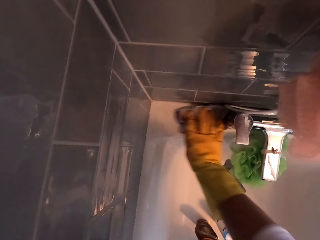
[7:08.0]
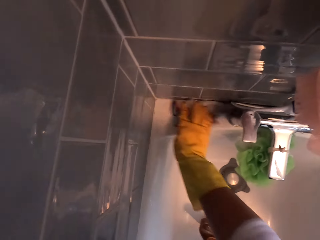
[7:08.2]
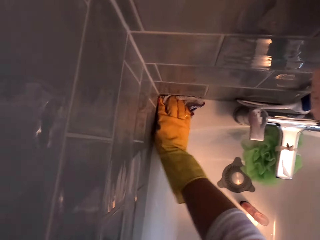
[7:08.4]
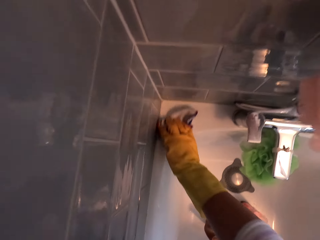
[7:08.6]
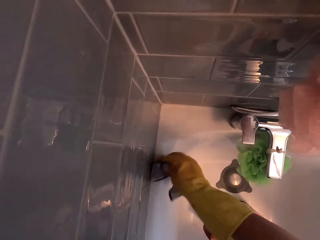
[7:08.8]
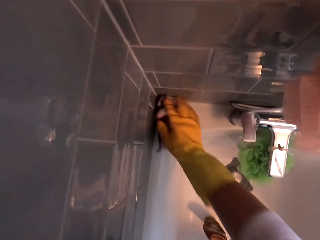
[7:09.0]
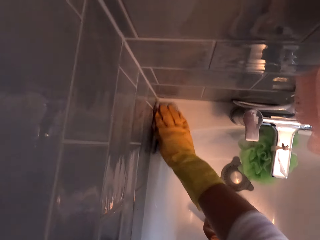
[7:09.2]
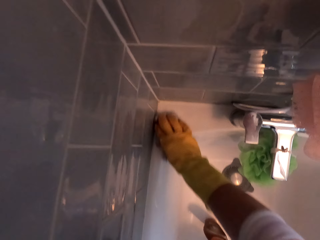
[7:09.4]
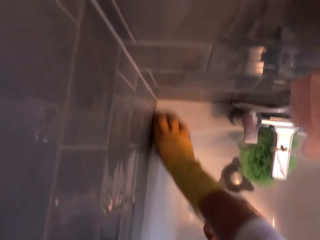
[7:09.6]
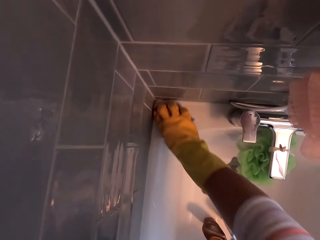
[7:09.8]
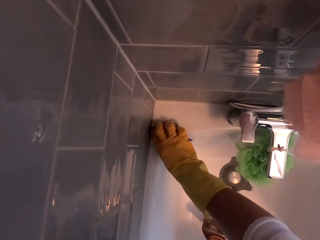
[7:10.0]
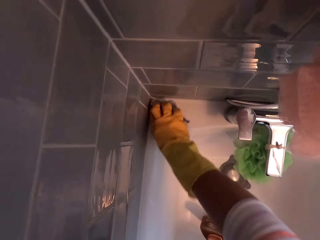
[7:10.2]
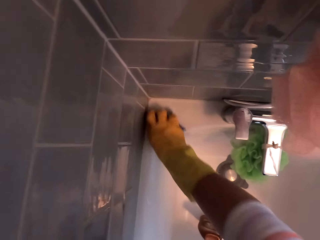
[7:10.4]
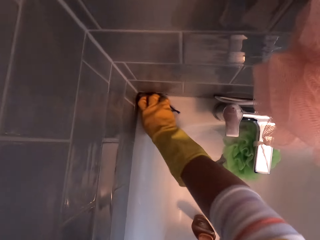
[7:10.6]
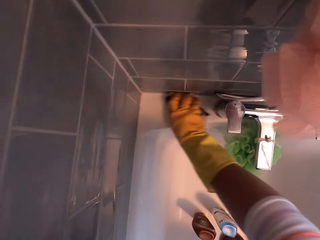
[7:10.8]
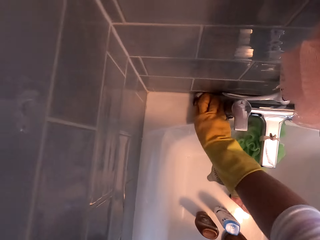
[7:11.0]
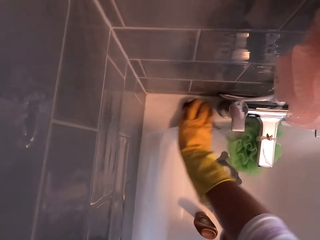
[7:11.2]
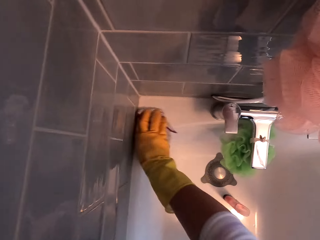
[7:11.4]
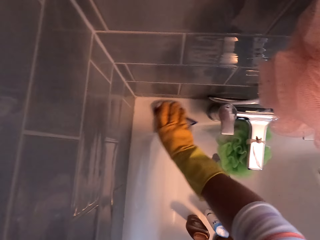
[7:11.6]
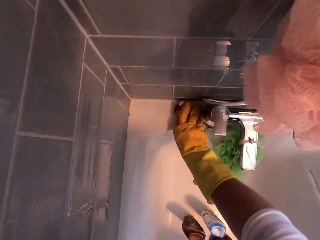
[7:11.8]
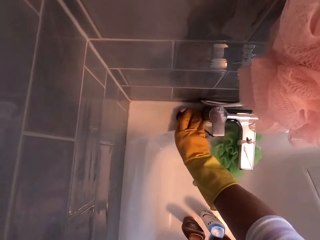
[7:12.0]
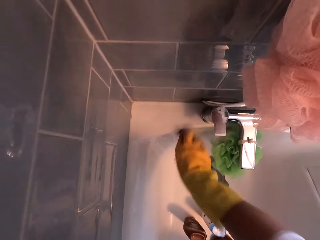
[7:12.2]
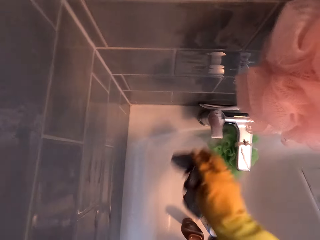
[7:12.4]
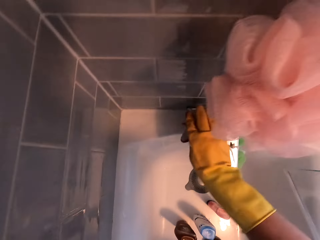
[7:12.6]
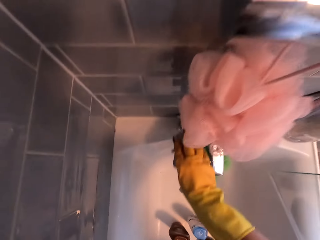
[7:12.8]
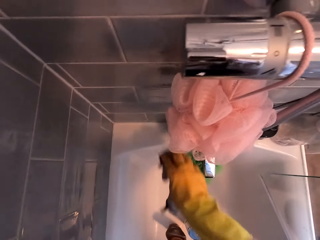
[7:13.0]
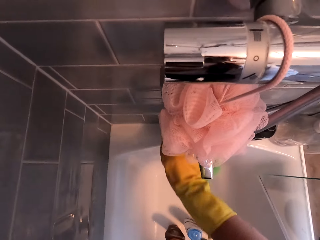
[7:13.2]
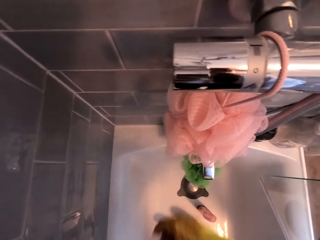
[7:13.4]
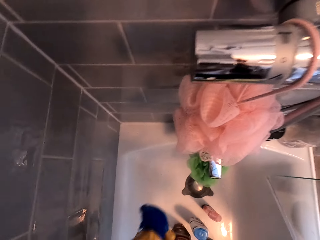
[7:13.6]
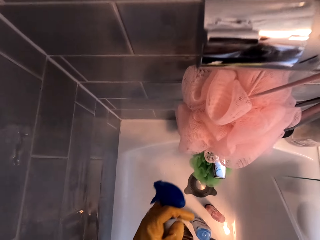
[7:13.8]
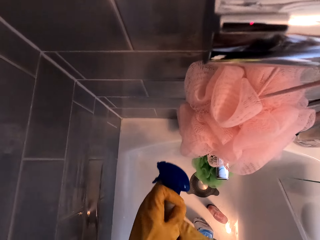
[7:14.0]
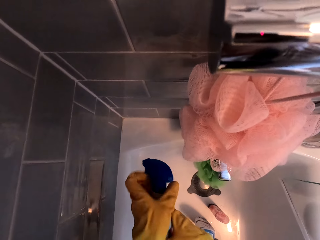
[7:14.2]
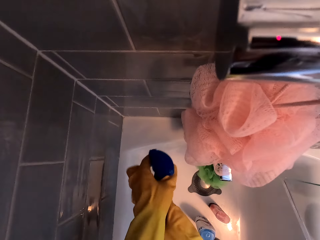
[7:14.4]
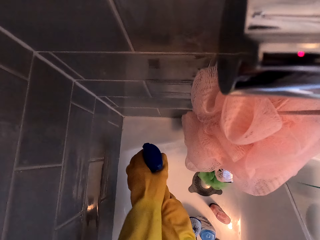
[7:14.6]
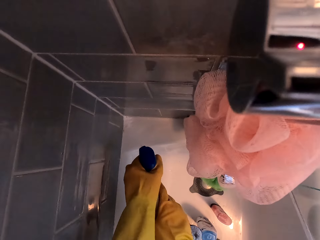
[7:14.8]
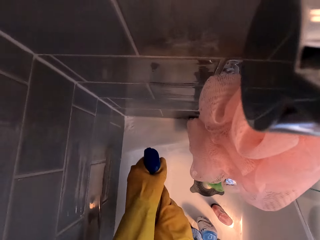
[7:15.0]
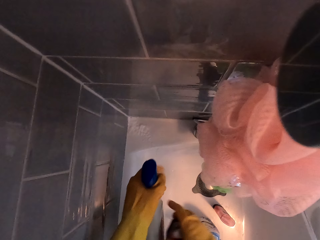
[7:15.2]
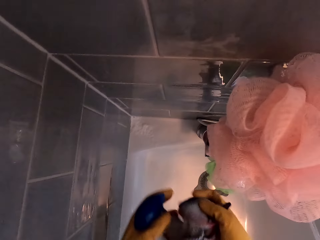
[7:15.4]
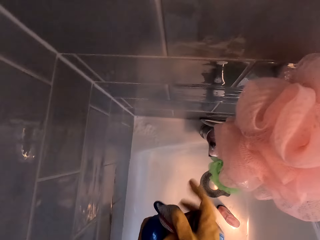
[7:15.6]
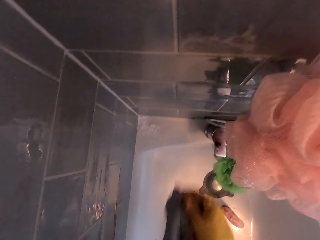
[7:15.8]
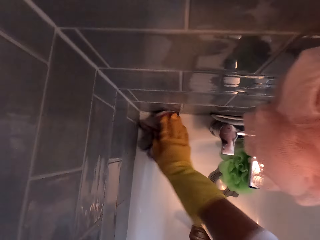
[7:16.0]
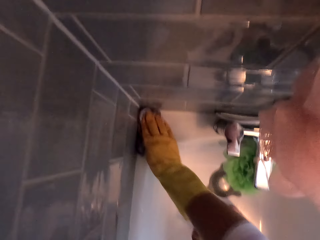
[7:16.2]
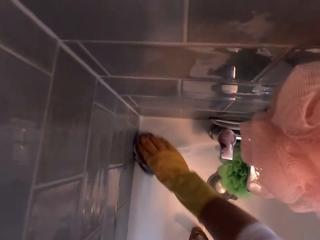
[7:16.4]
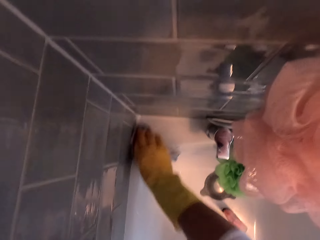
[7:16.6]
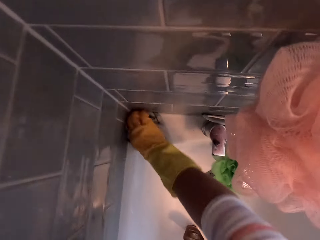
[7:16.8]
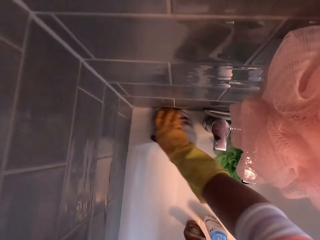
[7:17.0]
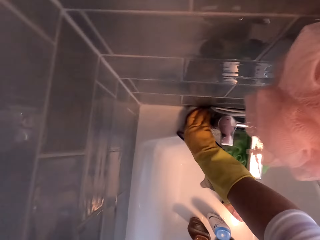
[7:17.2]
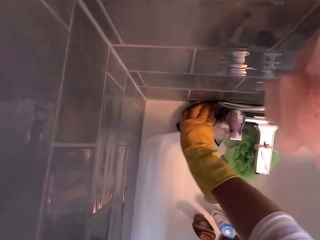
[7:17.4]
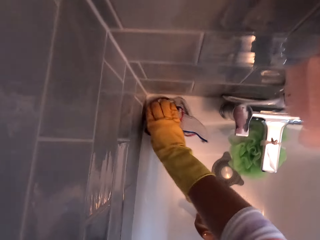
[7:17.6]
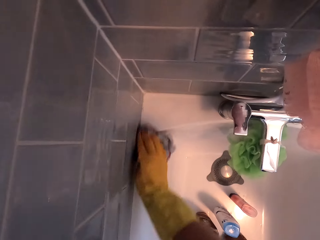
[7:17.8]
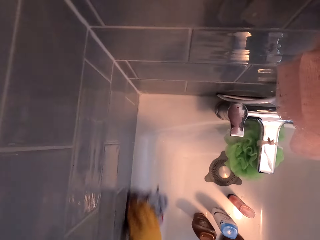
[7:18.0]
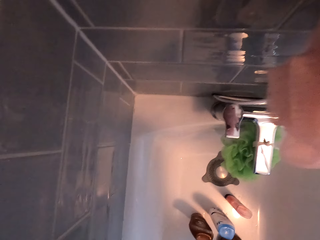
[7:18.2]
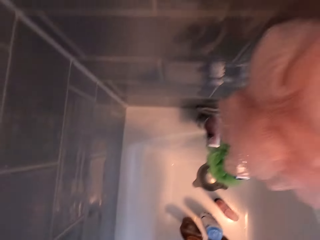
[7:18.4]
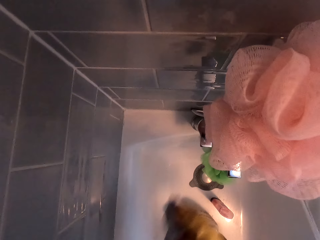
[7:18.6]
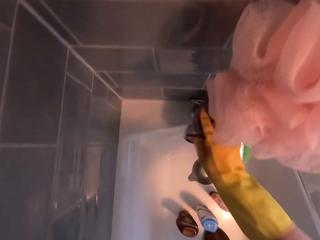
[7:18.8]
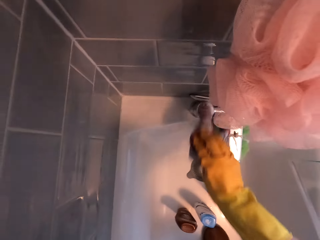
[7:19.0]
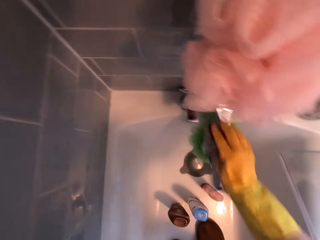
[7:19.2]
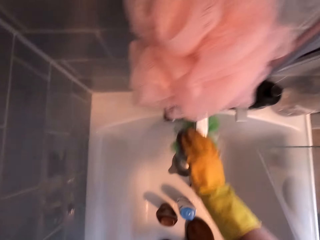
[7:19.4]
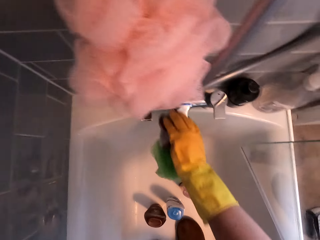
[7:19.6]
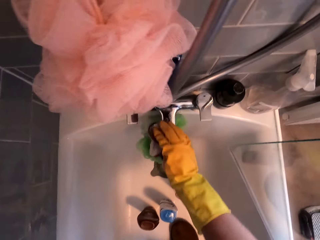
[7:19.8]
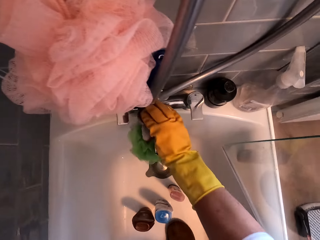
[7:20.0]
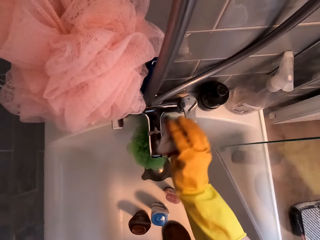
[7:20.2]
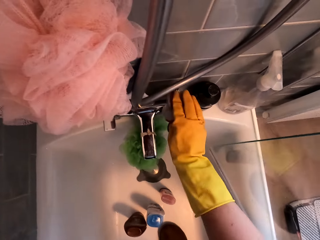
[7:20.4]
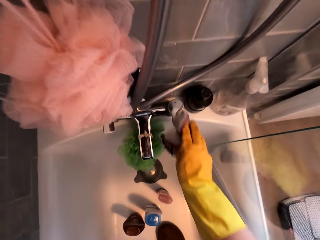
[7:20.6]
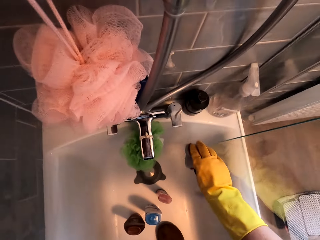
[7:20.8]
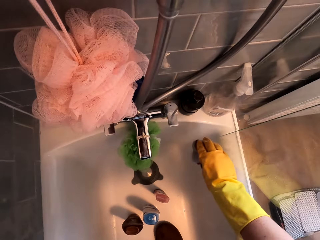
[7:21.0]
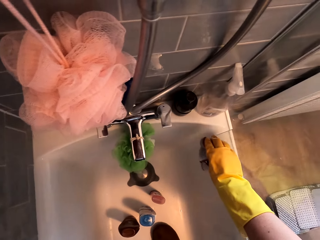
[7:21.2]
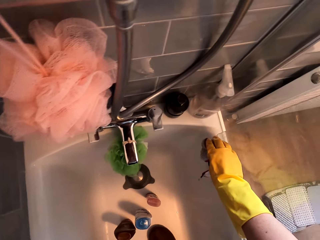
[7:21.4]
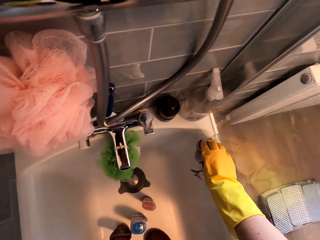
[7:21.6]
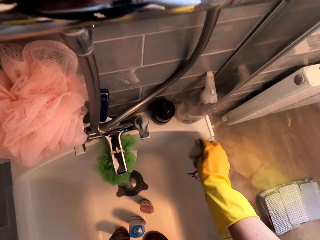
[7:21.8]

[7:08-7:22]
The camera wearer wipes the jacuzzi using a towel. They put the cloth on the bathtub. They wipe a tap. They spray on the jacuzzi. They wipe the jacuzzi using the towel. They wipe the tap.

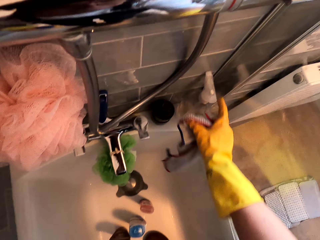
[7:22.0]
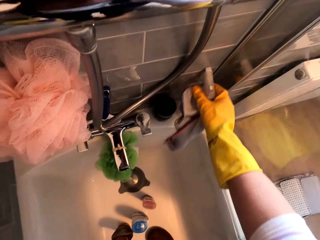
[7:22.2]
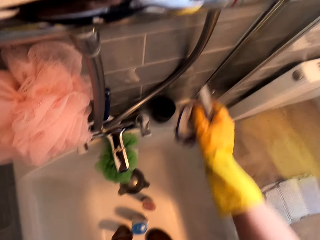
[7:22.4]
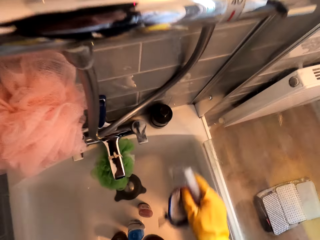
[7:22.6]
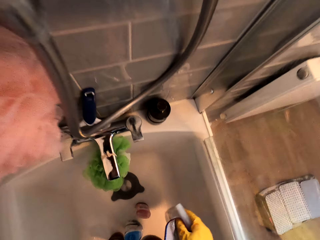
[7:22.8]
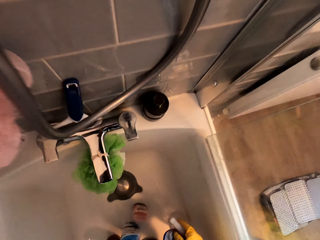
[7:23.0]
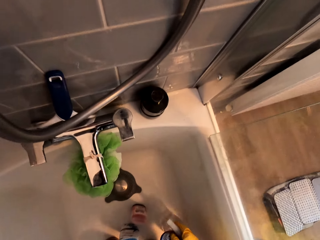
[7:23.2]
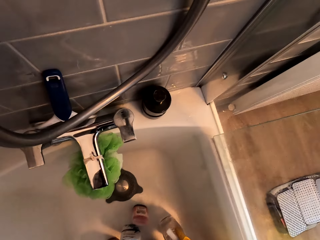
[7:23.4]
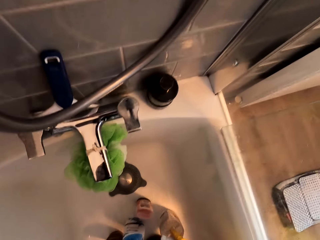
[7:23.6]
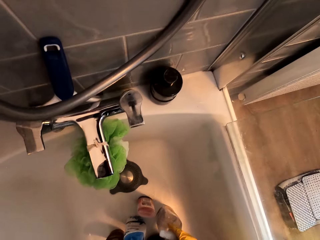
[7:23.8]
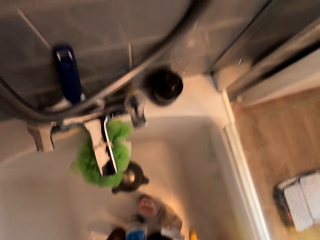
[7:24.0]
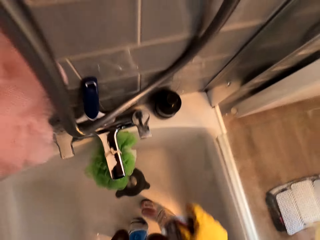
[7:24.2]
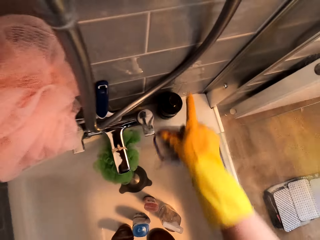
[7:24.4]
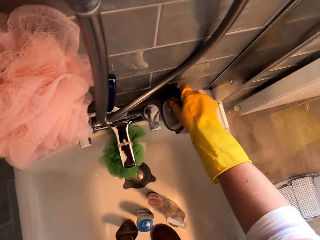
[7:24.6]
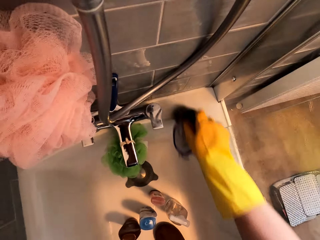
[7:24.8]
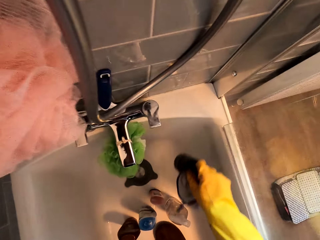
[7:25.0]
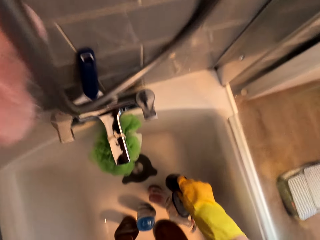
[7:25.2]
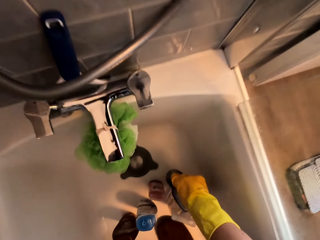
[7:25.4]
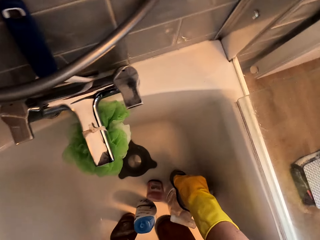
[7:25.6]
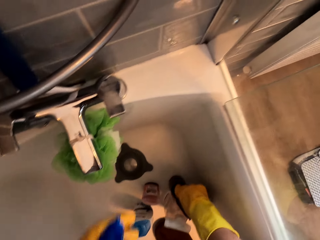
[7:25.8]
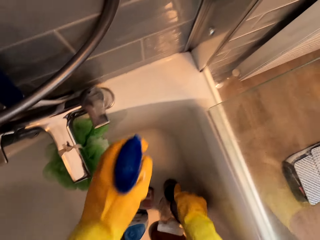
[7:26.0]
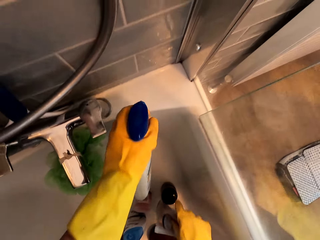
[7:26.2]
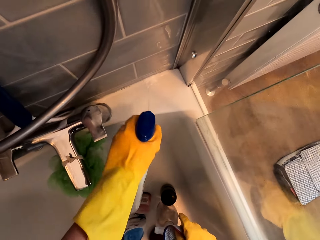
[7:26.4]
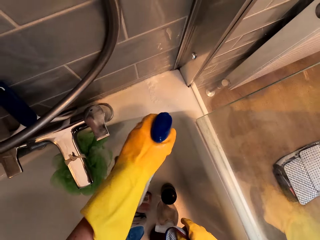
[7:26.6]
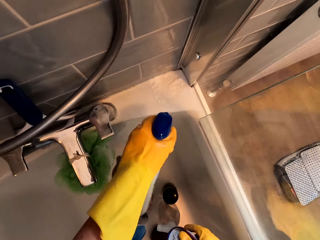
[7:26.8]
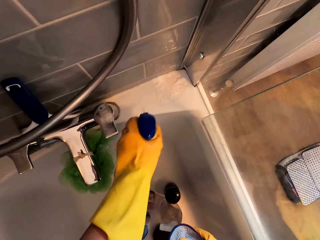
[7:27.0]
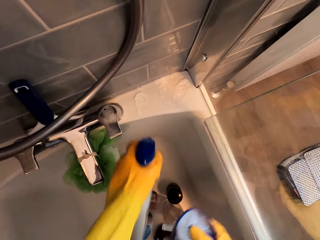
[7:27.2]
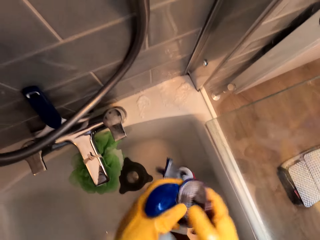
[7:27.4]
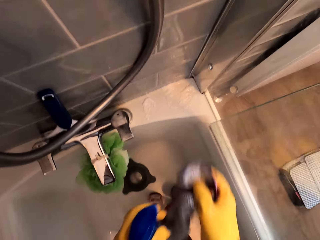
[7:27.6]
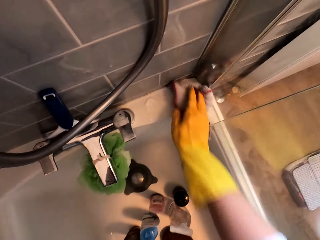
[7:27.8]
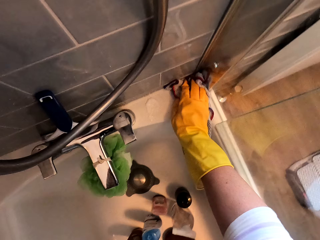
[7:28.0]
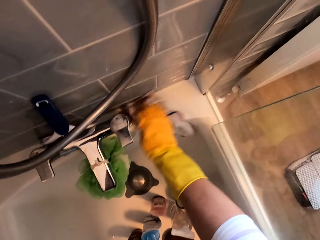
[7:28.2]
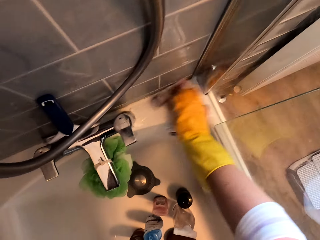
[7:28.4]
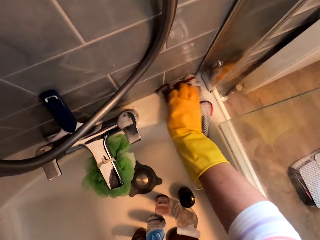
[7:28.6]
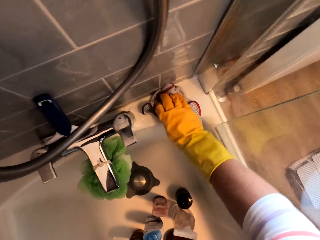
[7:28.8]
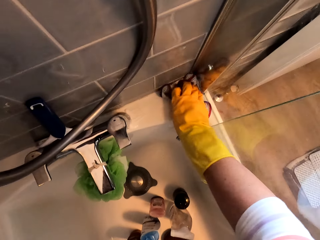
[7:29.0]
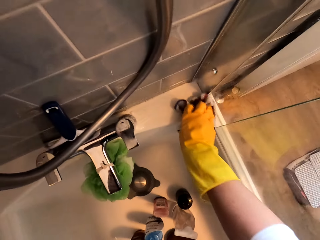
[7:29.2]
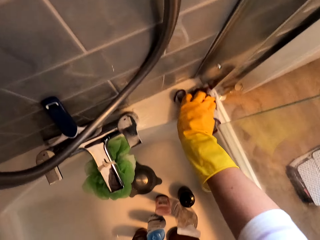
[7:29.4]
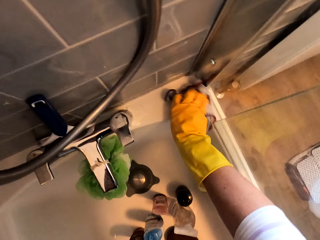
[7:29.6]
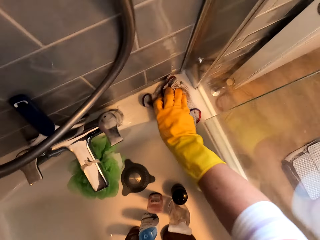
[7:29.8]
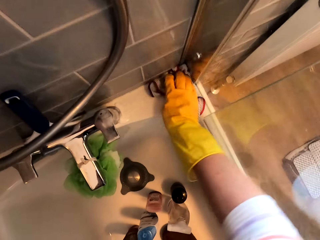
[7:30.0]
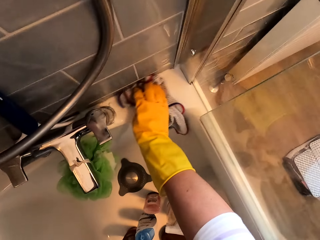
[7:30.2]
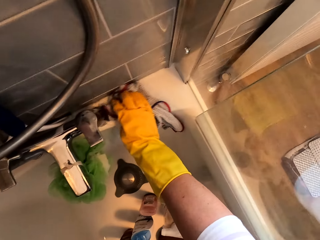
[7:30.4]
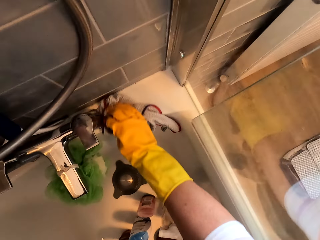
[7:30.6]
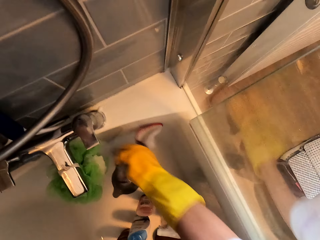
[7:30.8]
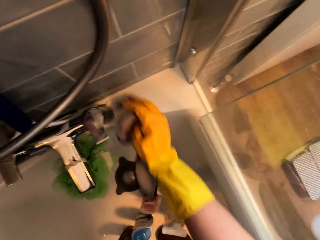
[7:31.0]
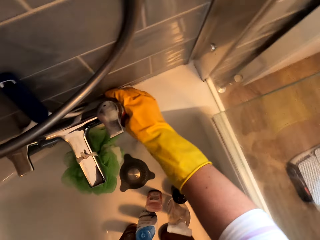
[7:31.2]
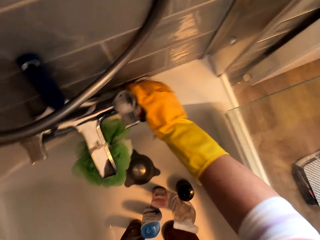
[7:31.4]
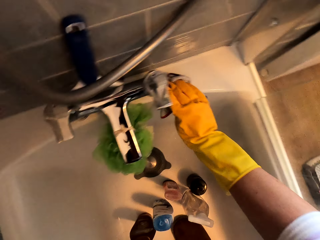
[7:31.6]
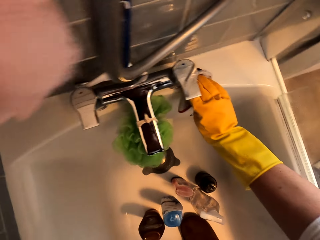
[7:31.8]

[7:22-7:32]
The camera wearer picks a bottle of soap on a jacuzzi. They put the bottle of soap in the jacuzzi. They pick something. They put a bottle of lotion in the jacuzzi. They put the bottle of lotion in the jacuzzi again. They spray on the jacuzzi. They wipe the jacuzzi using a towel.
